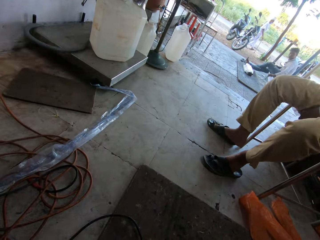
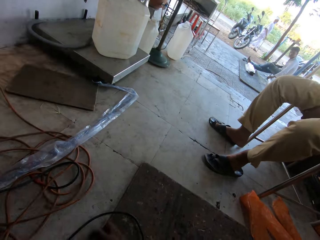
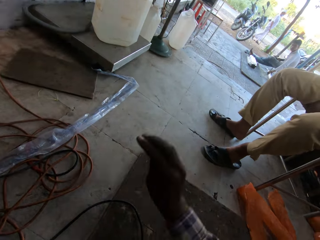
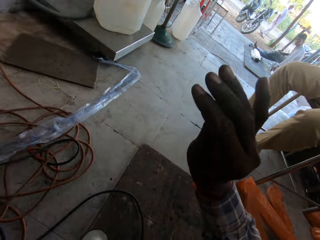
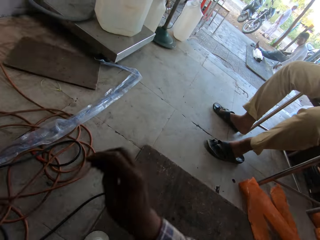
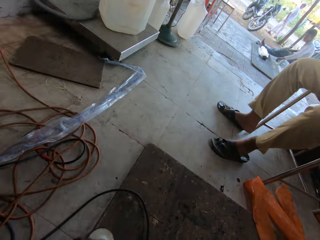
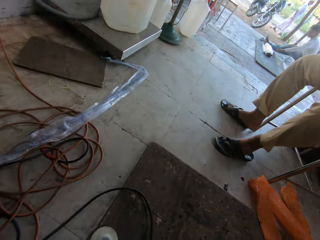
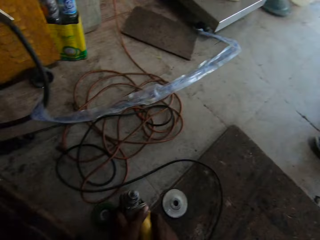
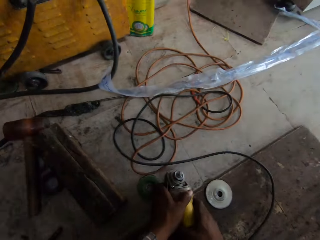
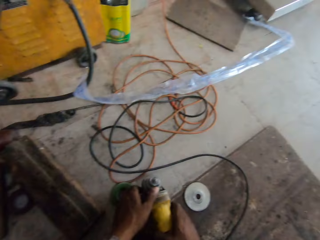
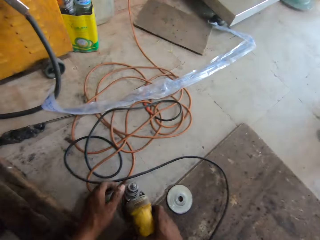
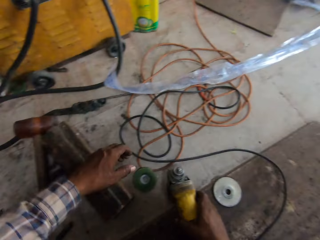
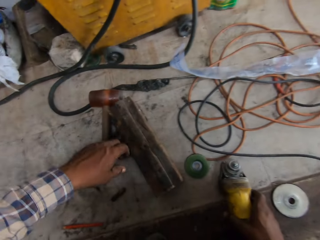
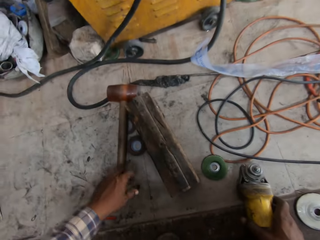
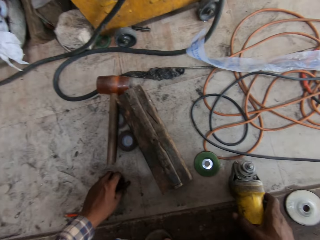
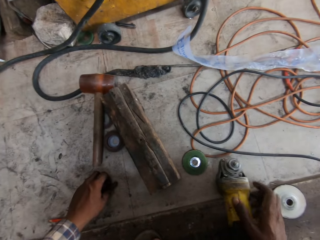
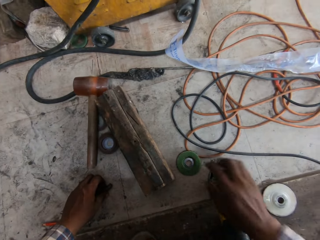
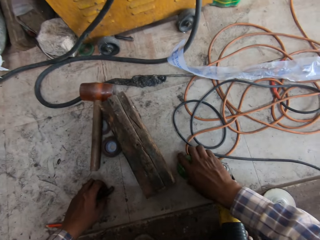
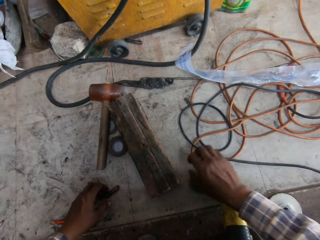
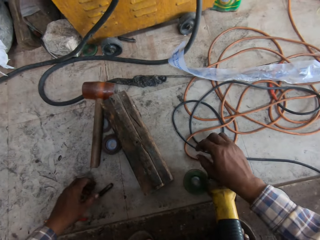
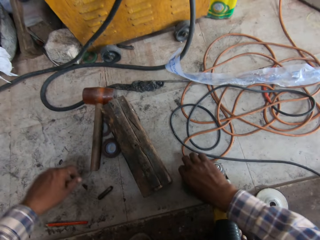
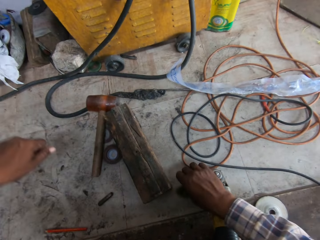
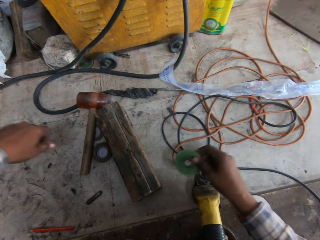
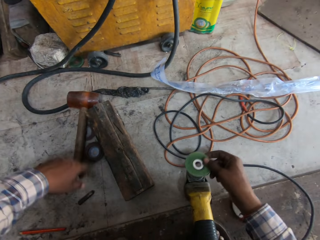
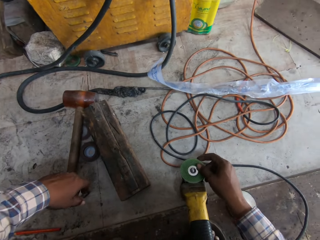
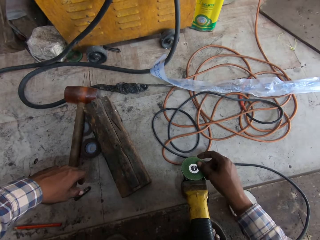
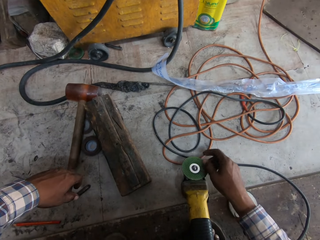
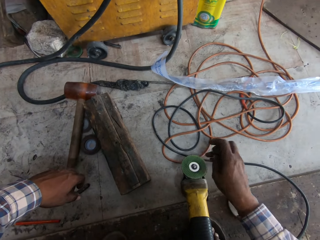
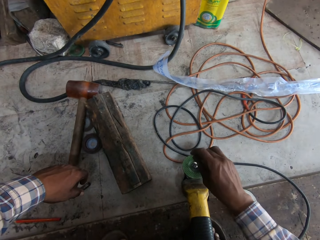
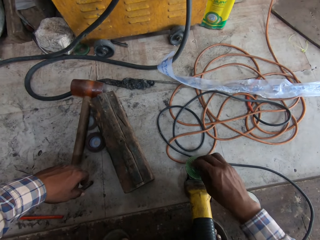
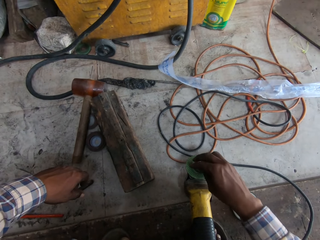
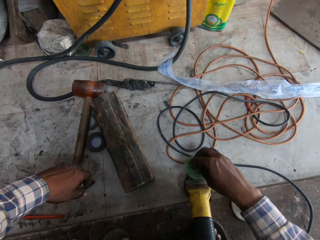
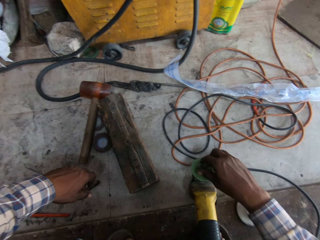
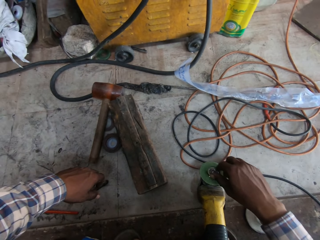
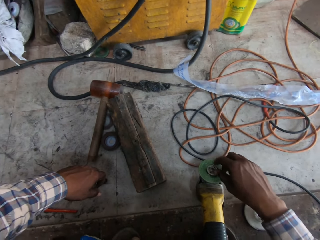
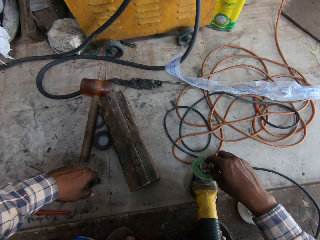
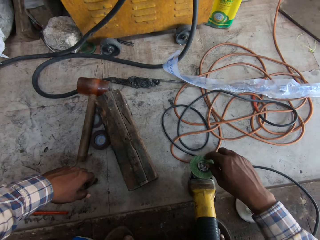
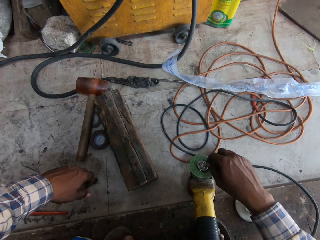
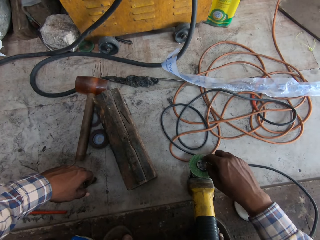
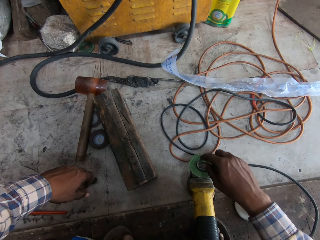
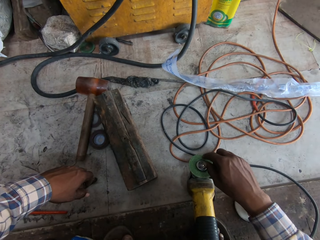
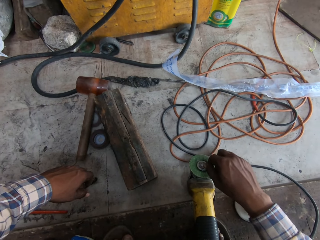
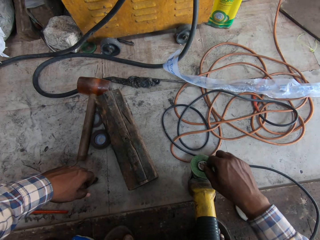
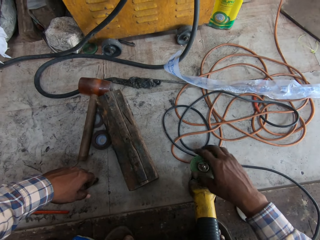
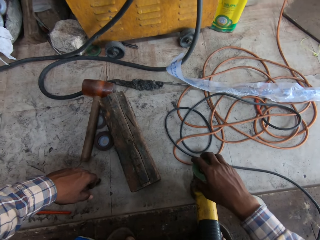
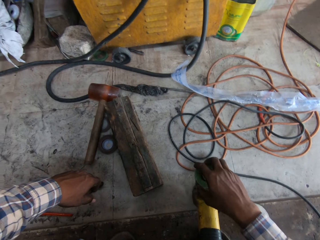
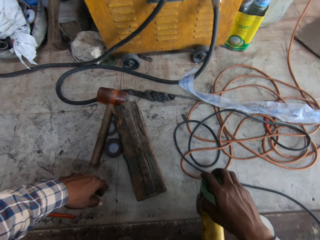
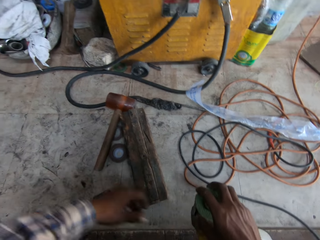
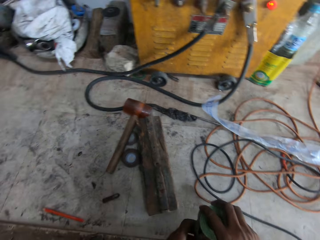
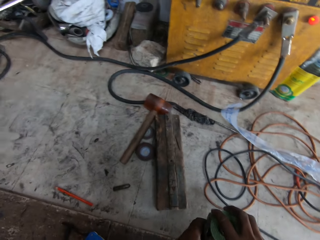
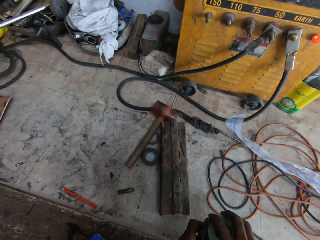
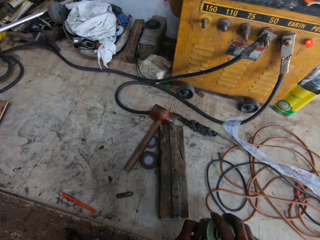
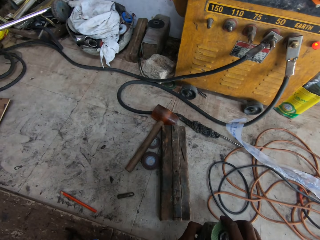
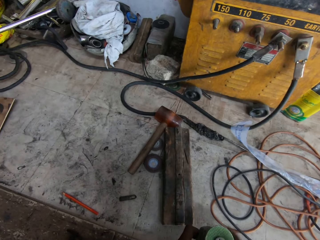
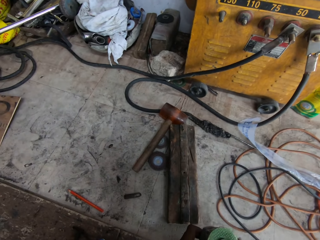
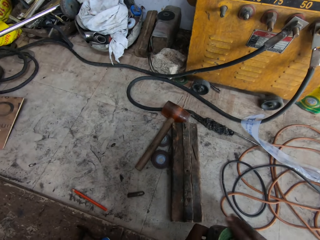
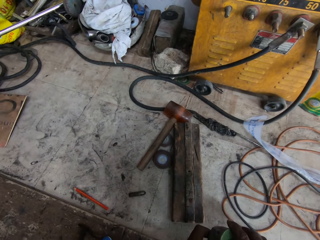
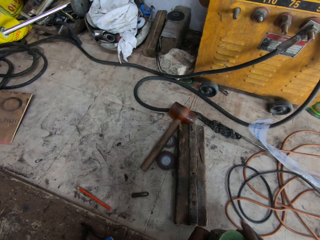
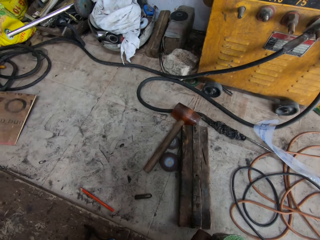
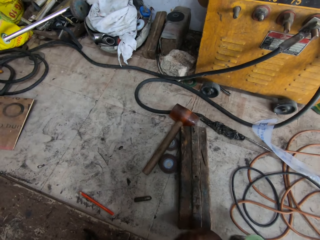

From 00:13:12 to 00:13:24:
The camera wearer converses. He gesticulates to a man with his right hand. He touches the rotary cutter or grinder with his left hand. He looks down. He touches the battery on the floor with his left hand. He picks up the rotary blade or disc on the floor with his right hand. He drops the rotary blade on the floor with his right hand. He places the disc on the grinder. He rotates the rotary blade on the rotary cutter with his right hand. He turns the disc holder. He picks up the rotary cutter from the floor with his right hand.

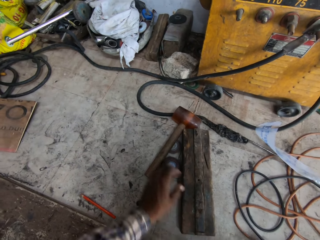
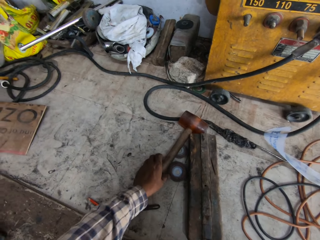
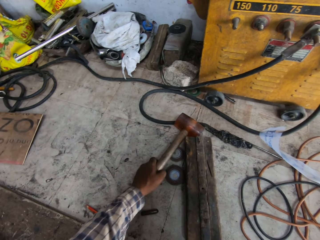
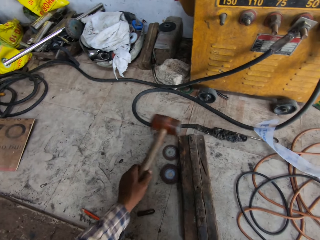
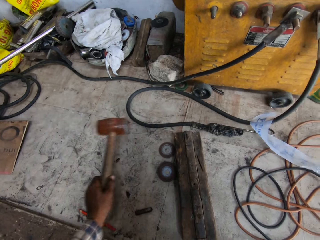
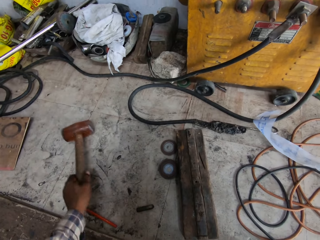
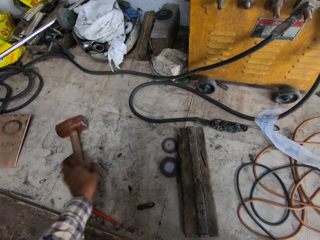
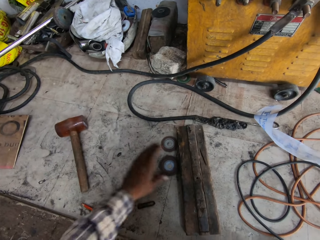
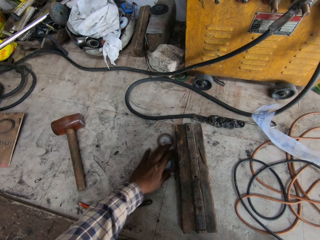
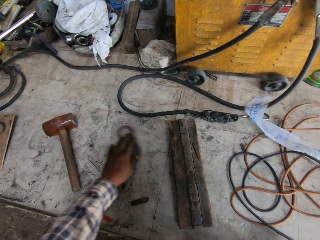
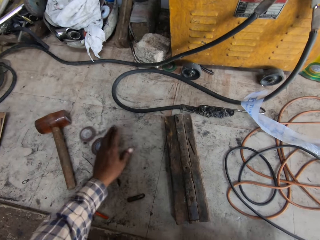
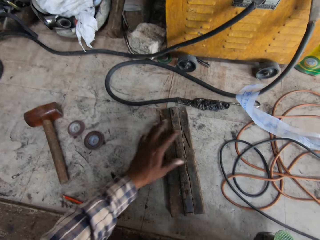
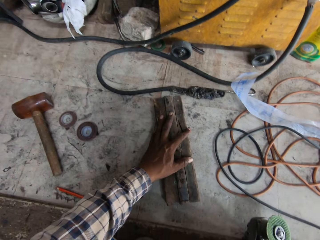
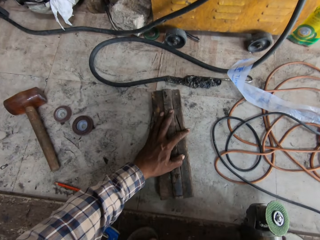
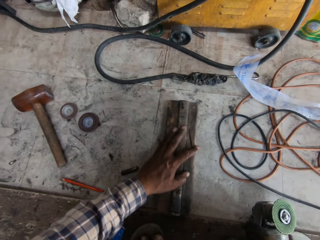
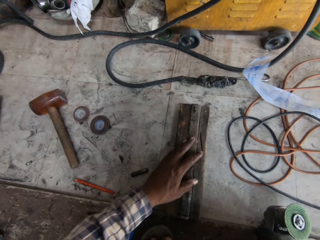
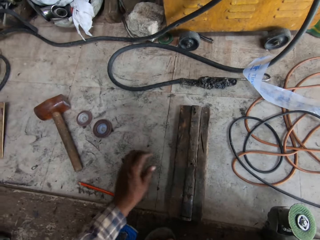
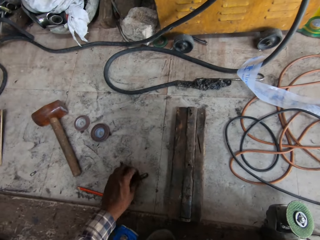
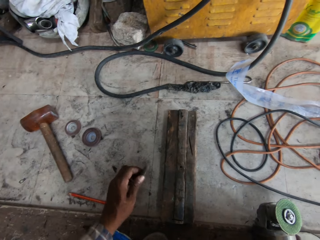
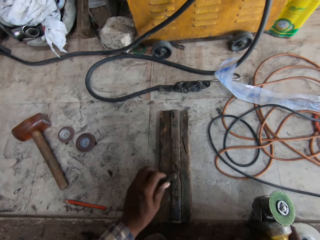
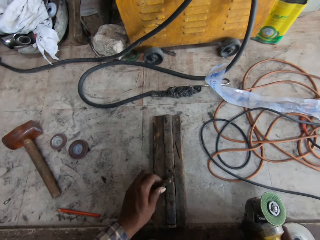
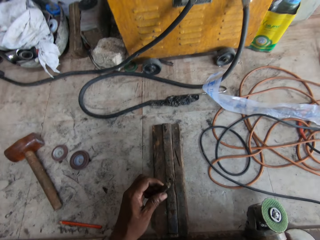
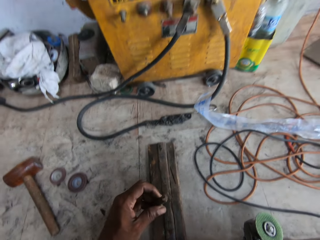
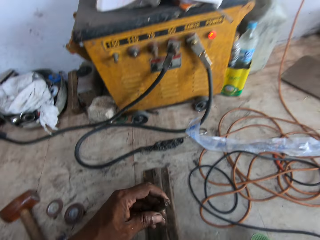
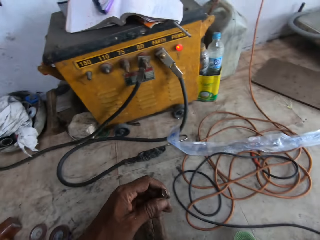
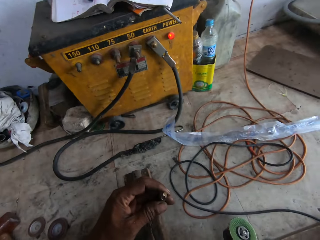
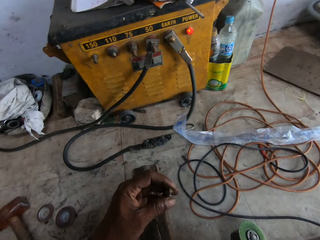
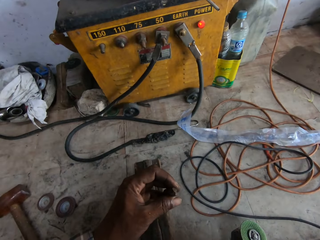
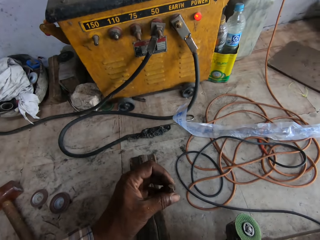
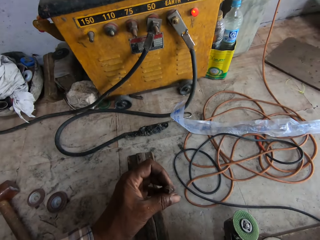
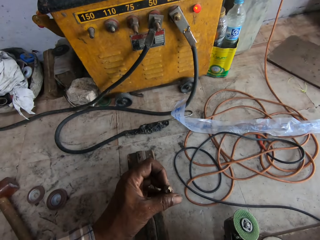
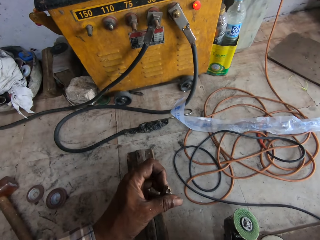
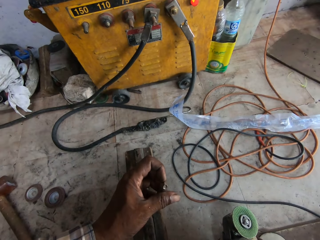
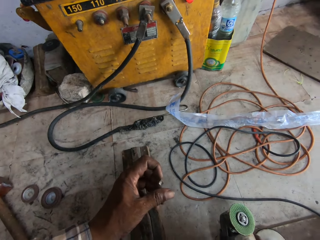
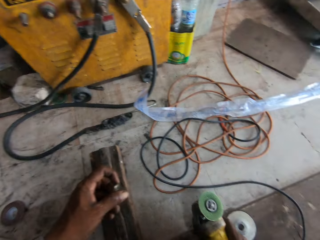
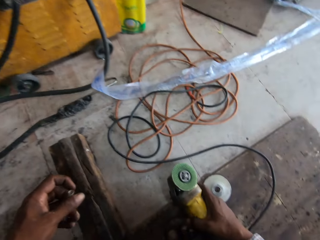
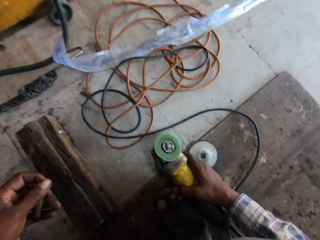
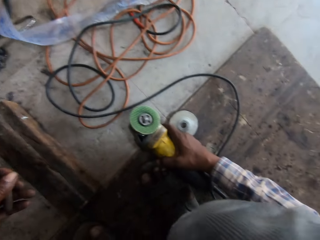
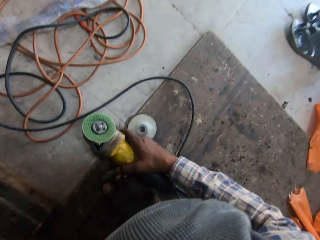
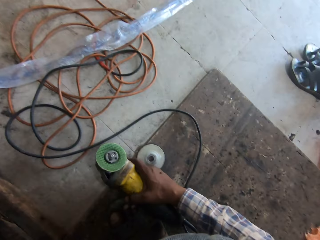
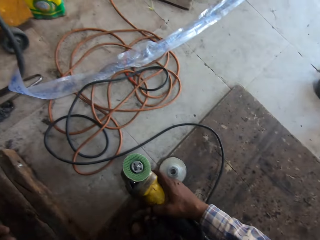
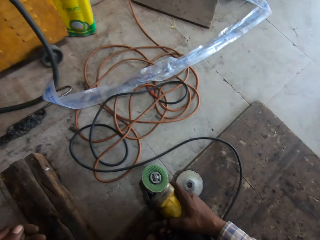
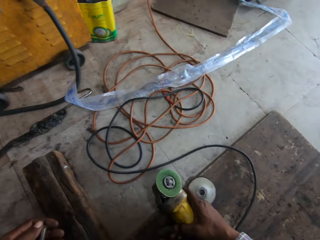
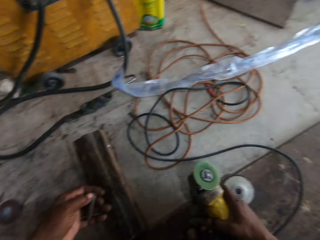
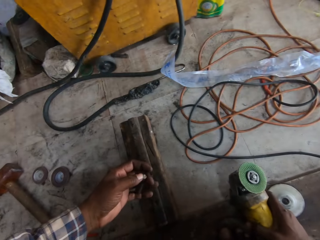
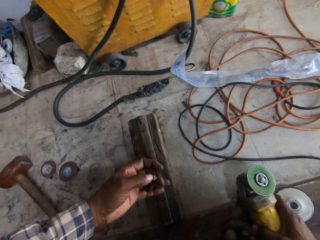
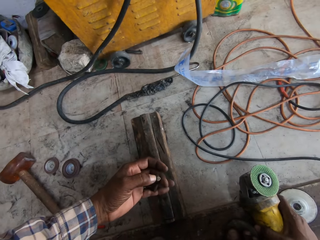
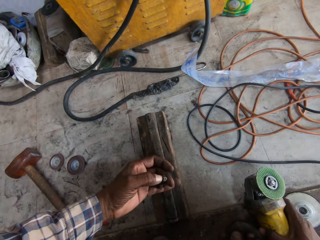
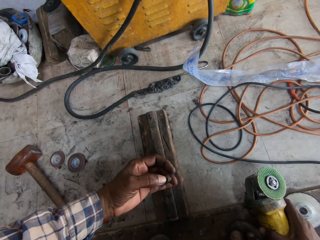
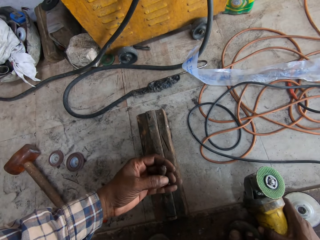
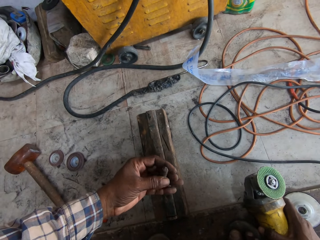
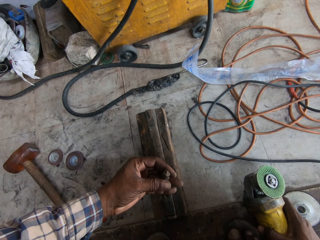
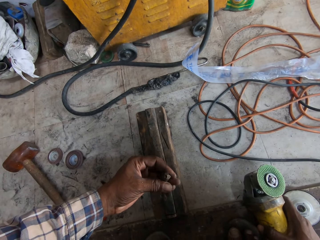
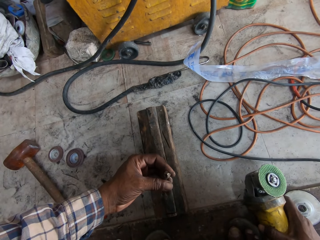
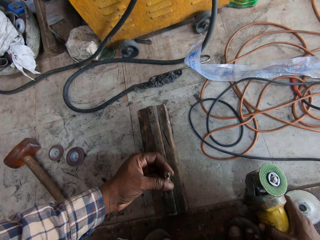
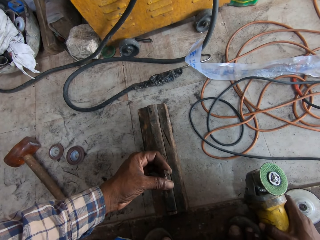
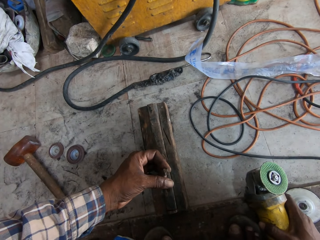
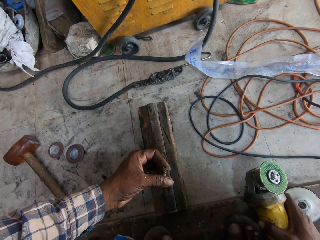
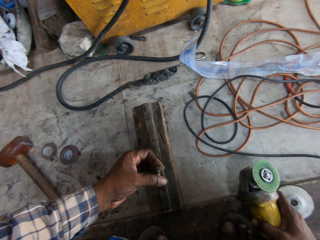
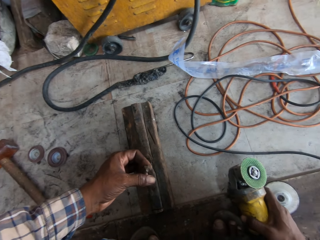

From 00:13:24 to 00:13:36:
The camera wearer picks up a hand drilling hammer on the floor with his left hand. He drops the hammer on the floor with his left hand. He moves some rotary blades on the floor with his left hand. He moves a plank of wood on the floor with his left hand. He picks up the battery or the small circular shaped steel rod on the floor with his left hand. He looks at the small circular shaped steel rod.
